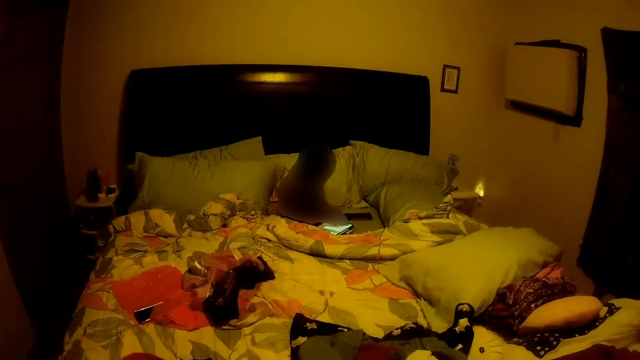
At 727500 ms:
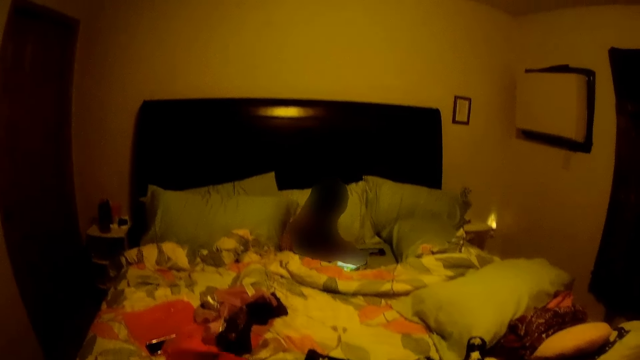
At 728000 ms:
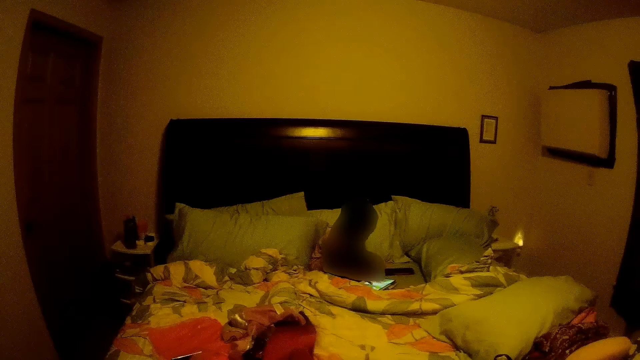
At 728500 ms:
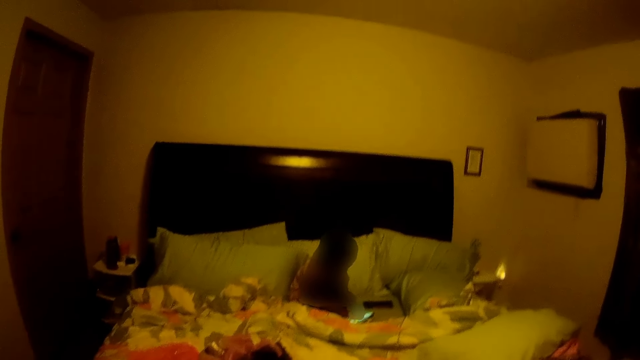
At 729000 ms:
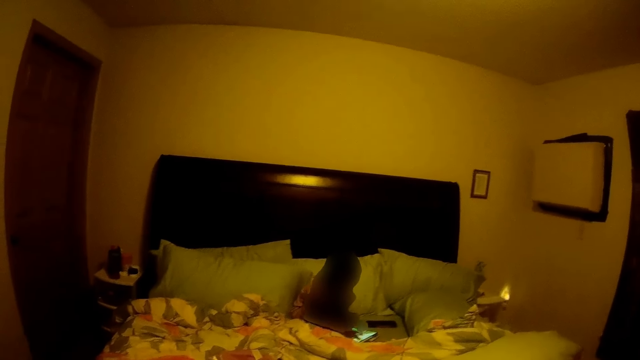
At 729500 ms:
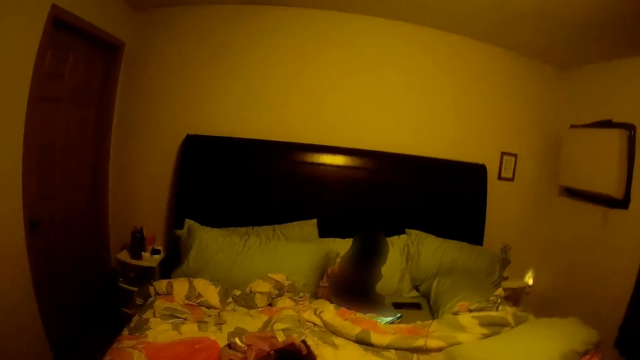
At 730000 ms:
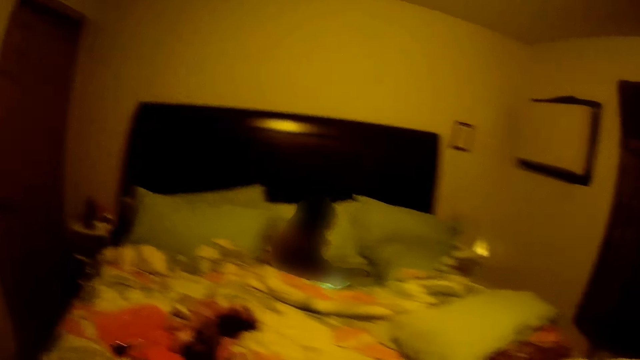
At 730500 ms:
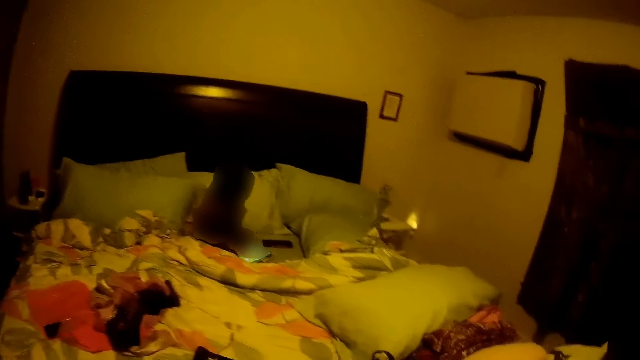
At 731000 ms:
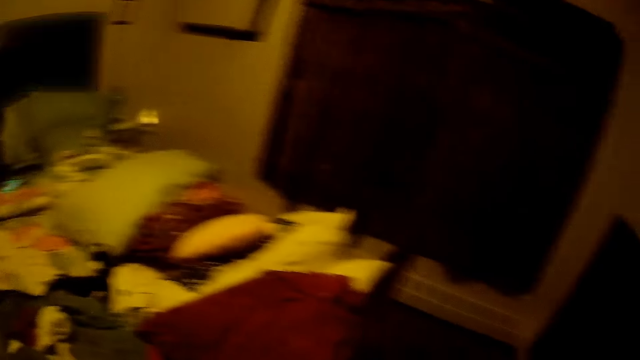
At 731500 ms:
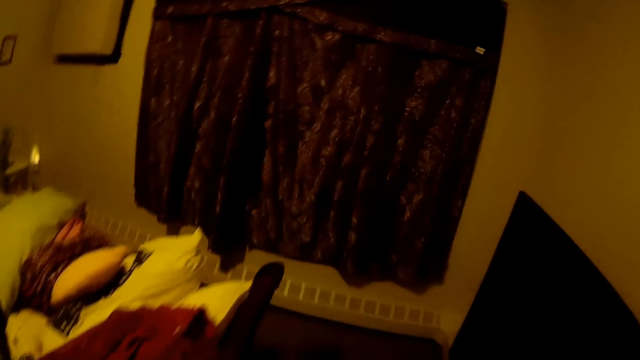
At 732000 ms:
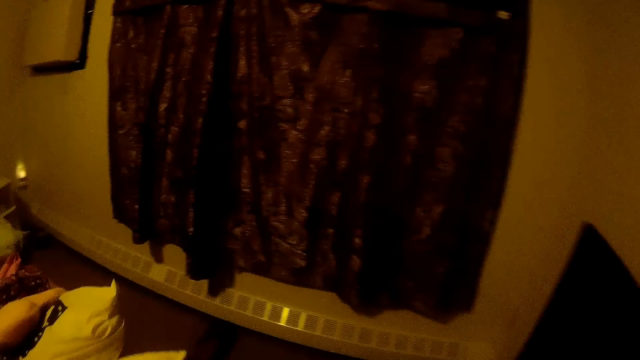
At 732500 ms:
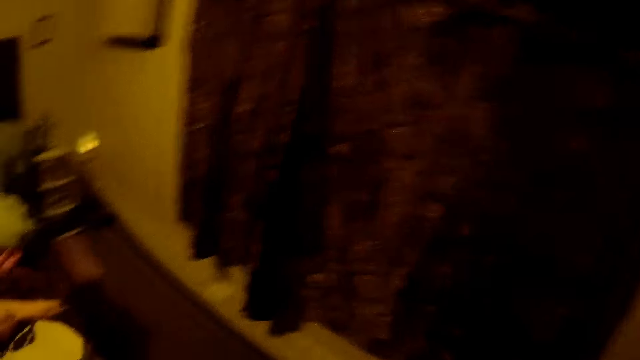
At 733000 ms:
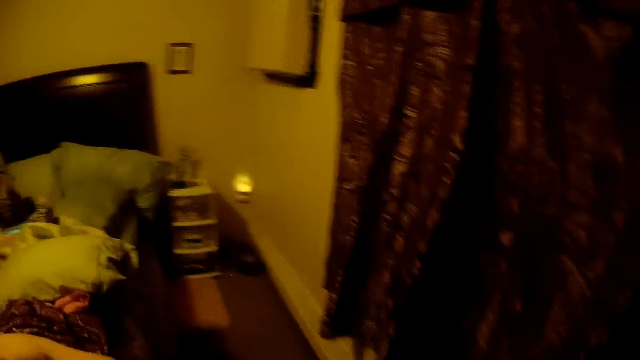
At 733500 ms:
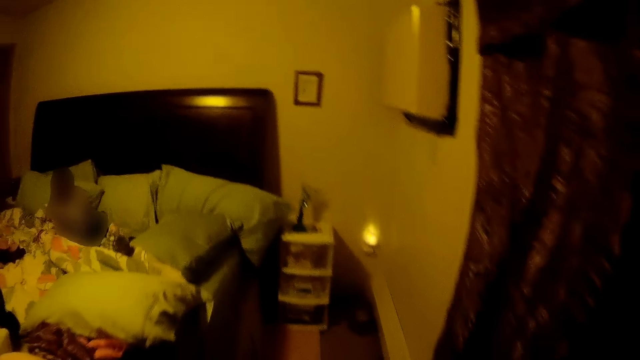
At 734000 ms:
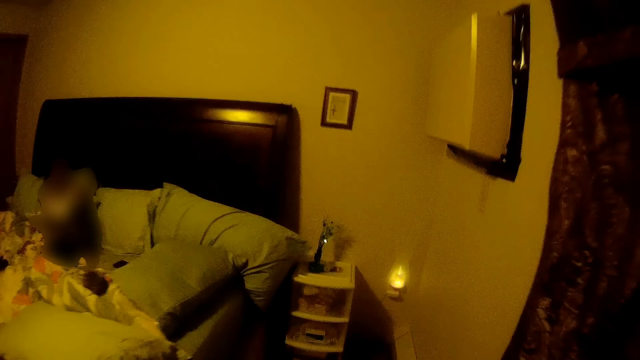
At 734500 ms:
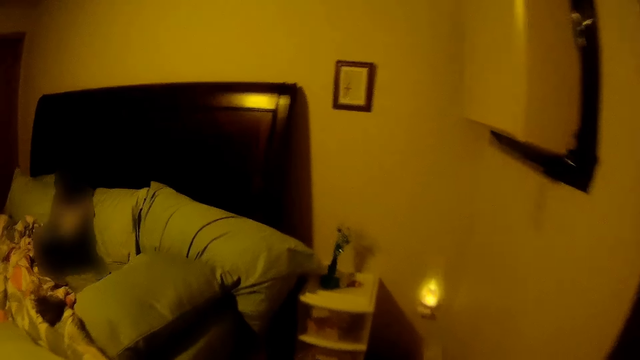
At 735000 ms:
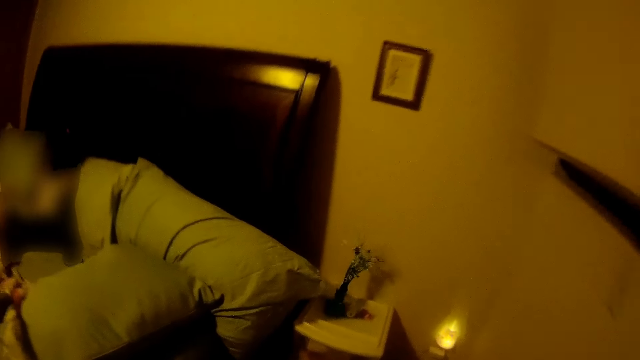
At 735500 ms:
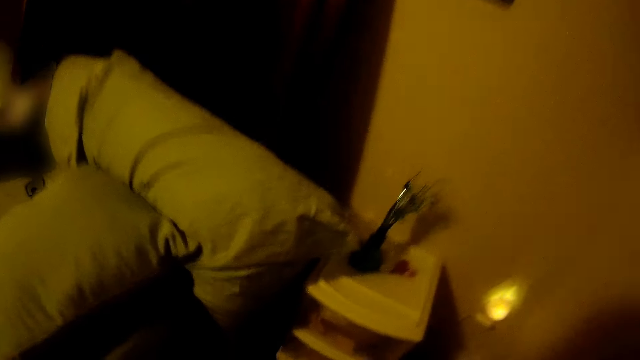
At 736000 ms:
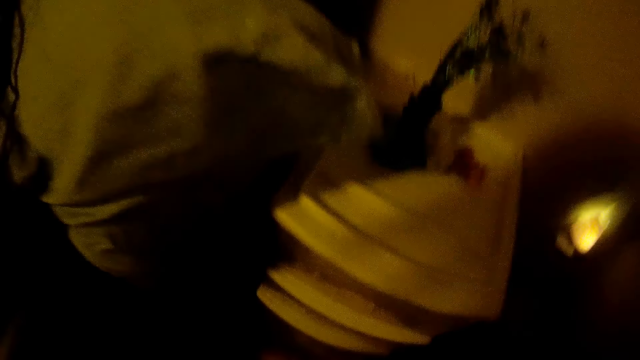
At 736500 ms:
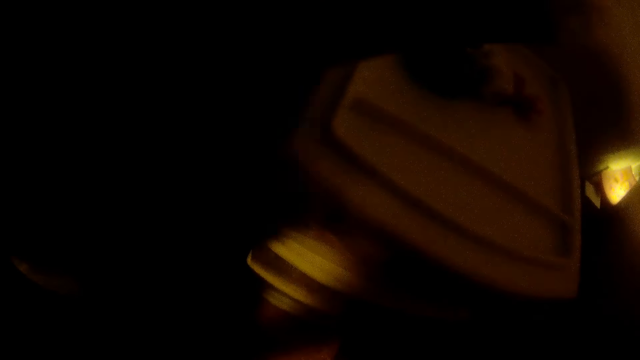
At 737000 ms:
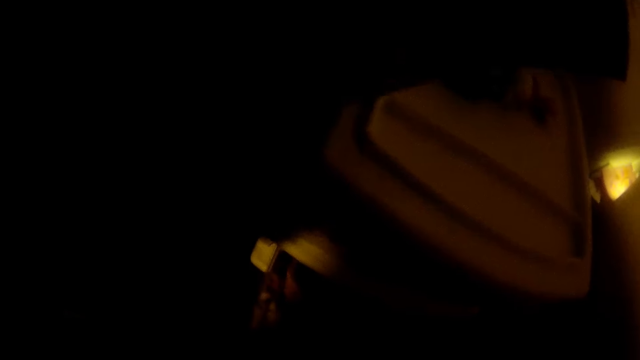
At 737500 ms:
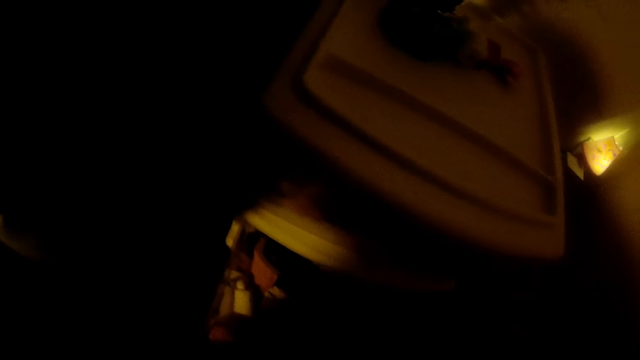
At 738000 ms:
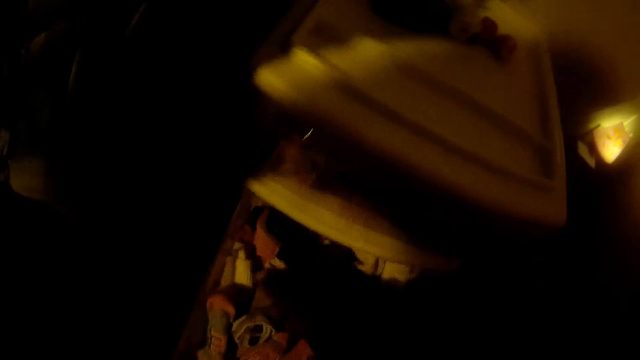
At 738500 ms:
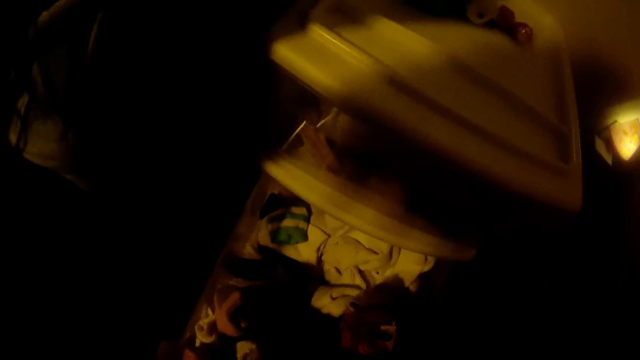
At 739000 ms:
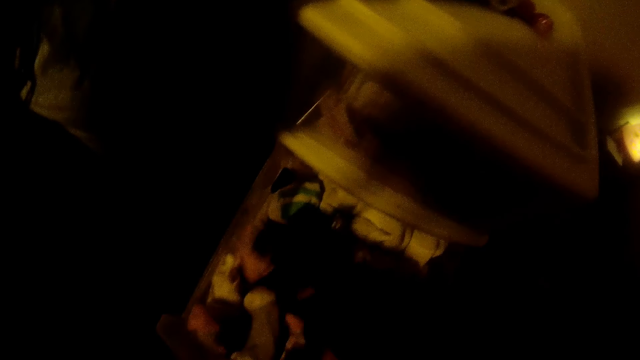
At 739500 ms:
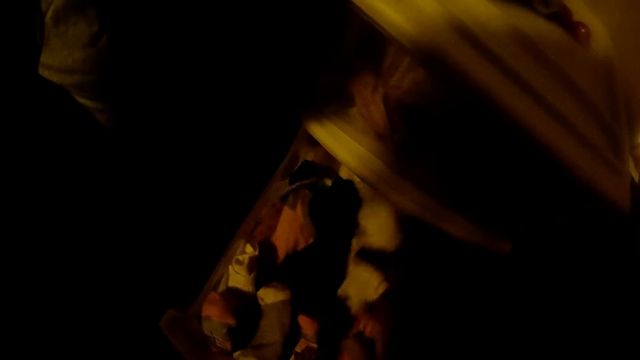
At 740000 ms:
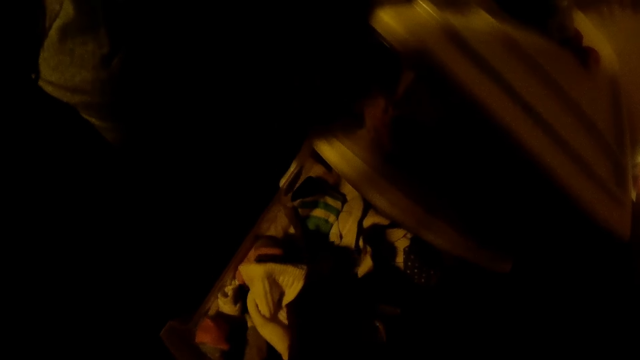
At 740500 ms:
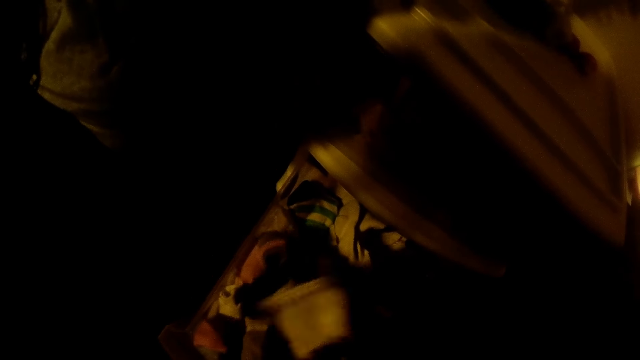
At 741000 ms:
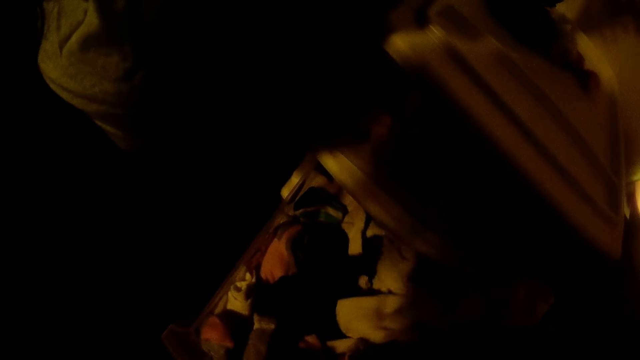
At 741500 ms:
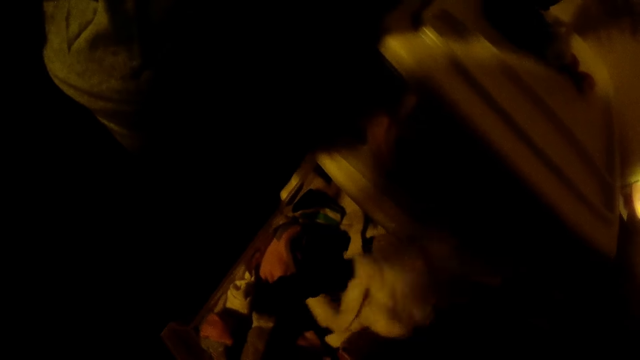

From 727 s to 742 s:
The camera wearer opens a drawer. She searches for a cloth in the drawer with her right hand.

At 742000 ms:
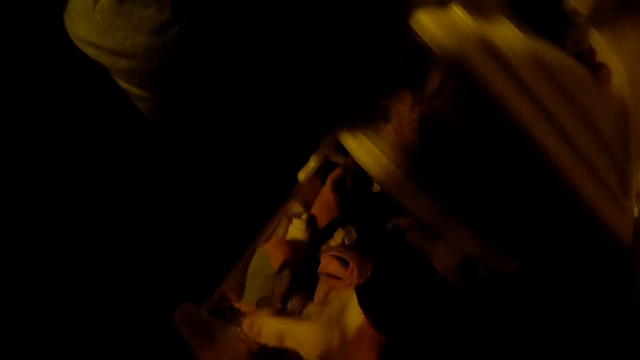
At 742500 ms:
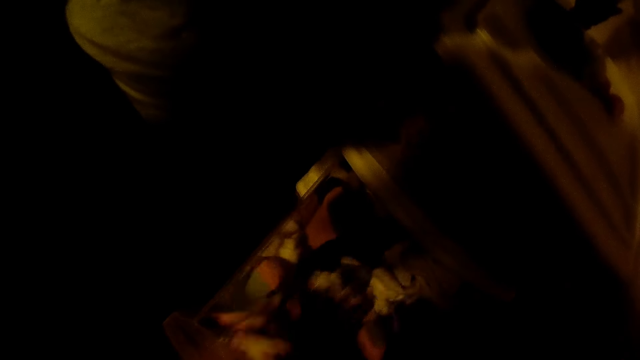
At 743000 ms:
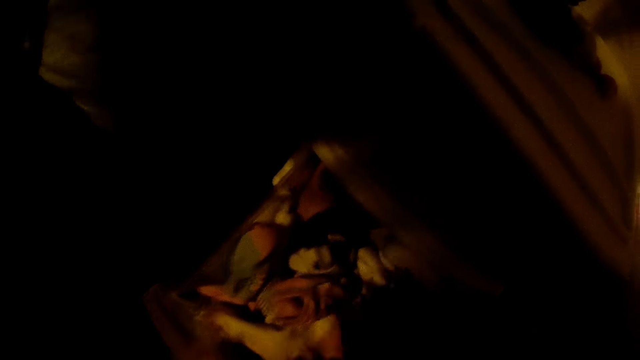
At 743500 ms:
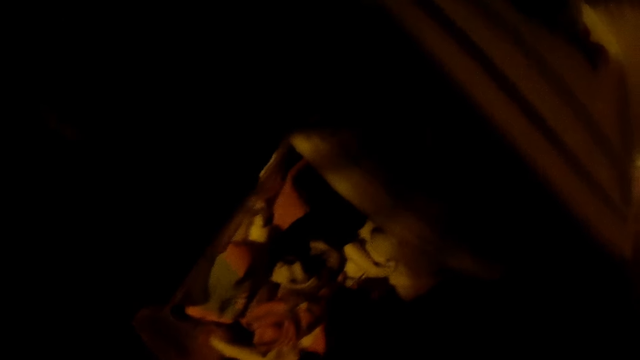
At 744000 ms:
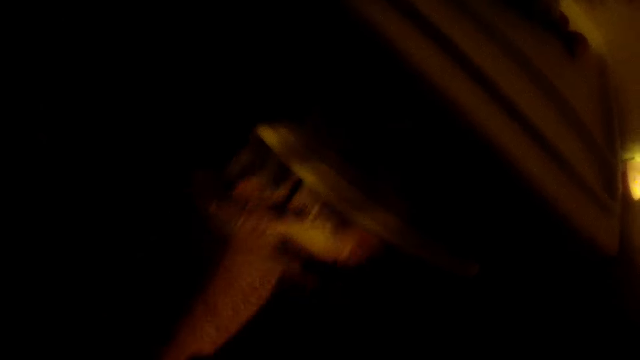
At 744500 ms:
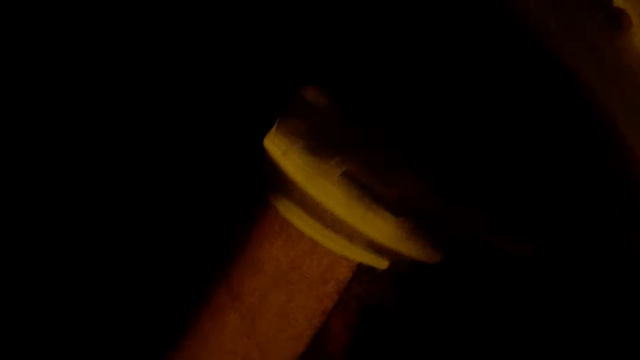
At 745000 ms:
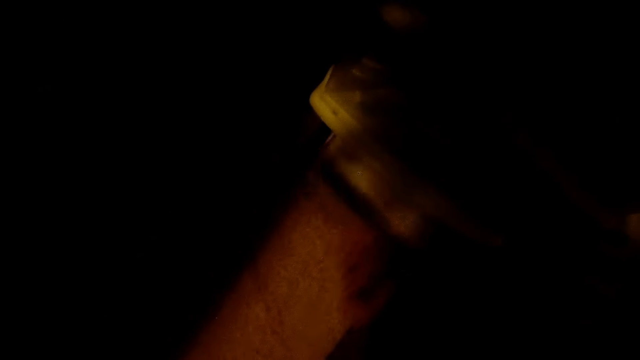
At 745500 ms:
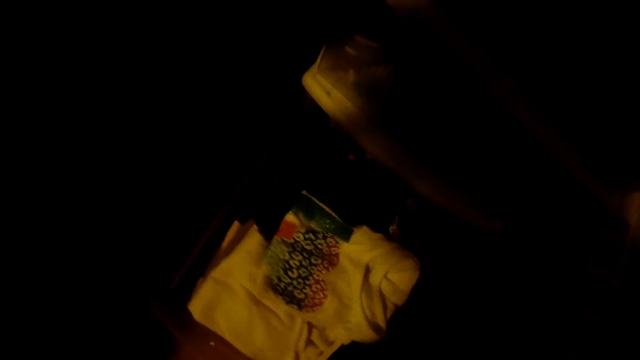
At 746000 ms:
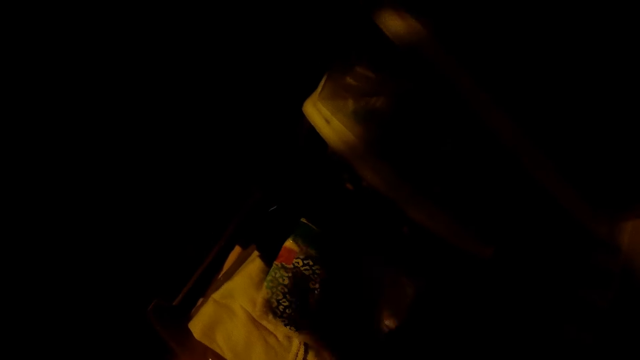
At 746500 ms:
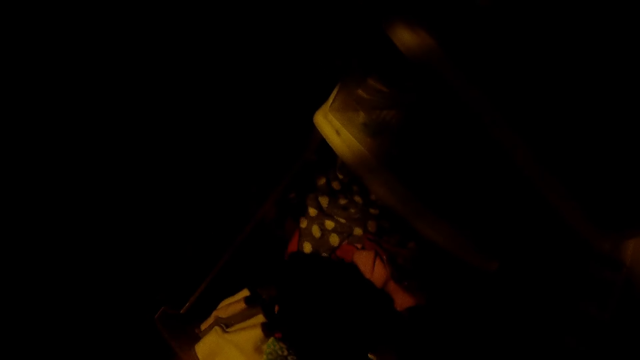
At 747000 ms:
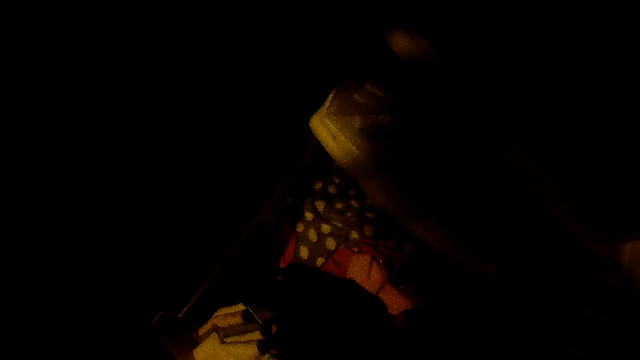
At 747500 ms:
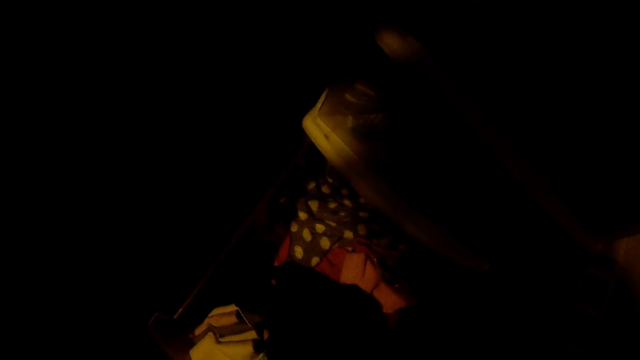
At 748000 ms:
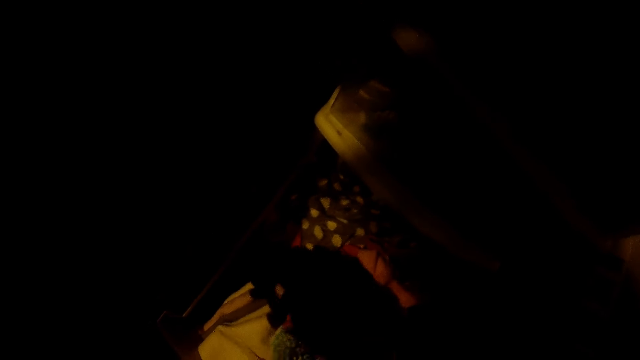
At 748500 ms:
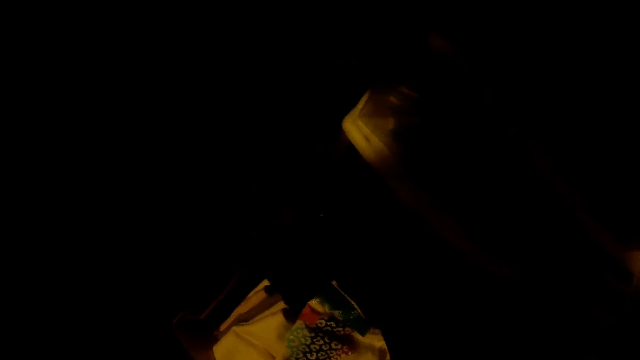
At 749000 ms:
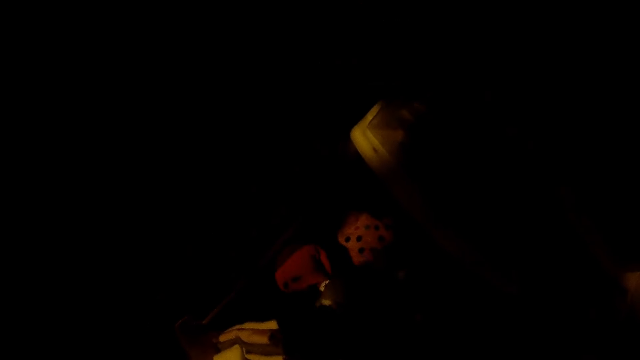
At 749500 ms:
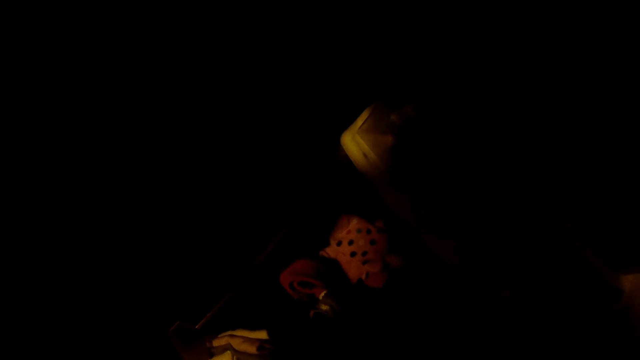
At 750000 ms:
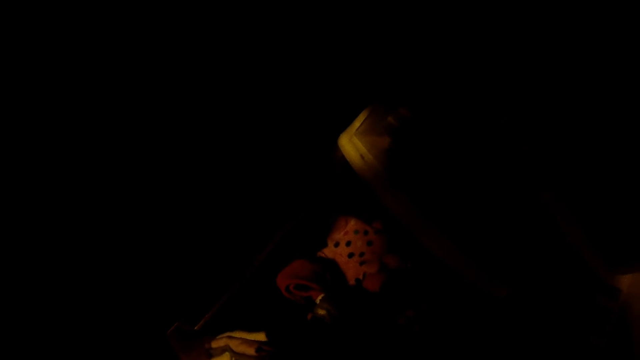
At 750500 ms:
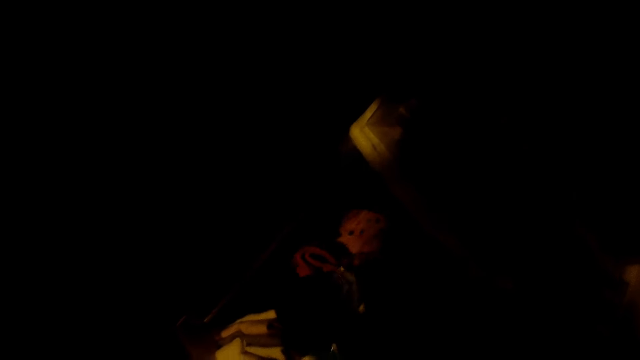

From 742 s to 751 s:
The camera wearer closes the drawer with her left hand. She opens the drawer with her left hand. She searches for a cloth in the drawer with her right hand.
